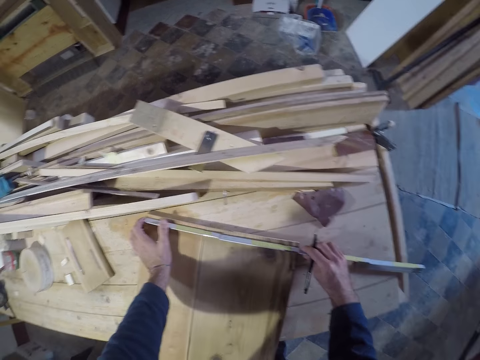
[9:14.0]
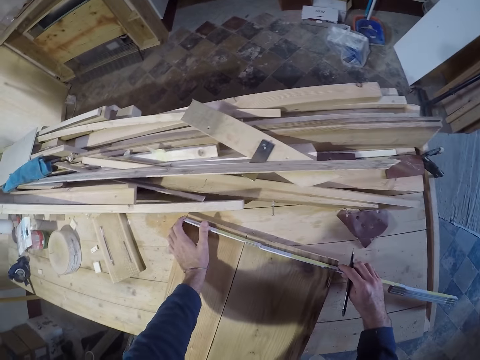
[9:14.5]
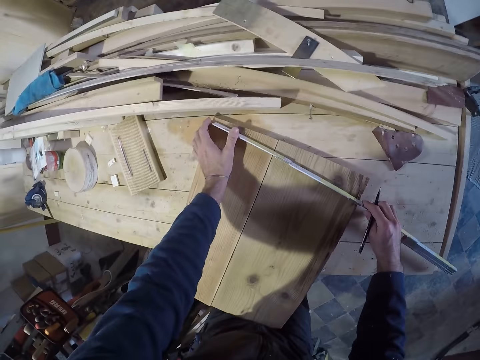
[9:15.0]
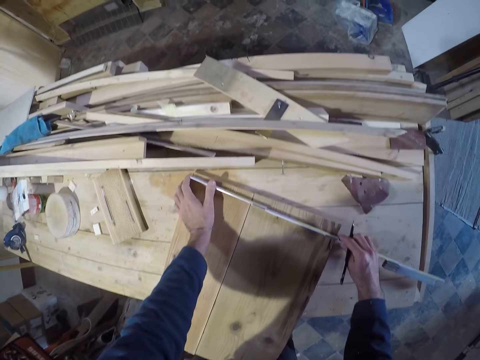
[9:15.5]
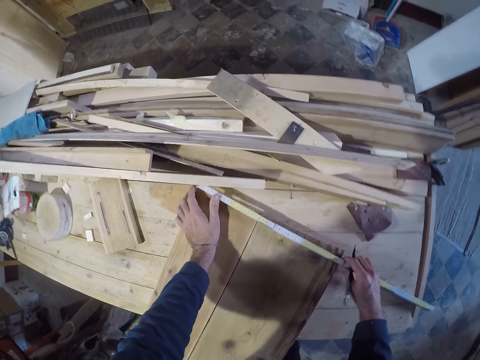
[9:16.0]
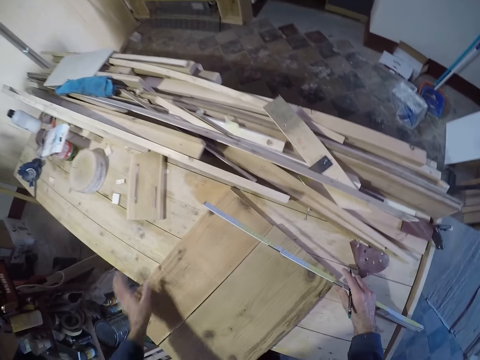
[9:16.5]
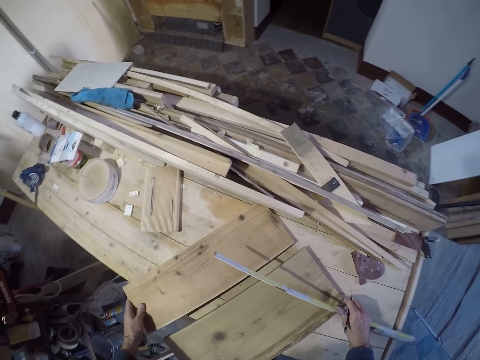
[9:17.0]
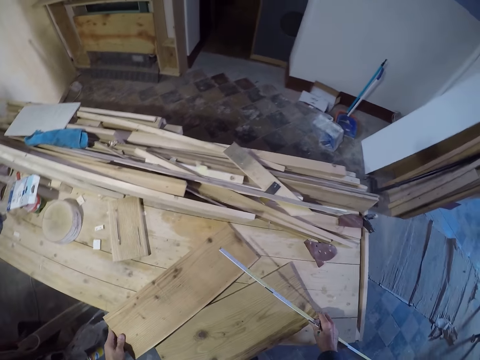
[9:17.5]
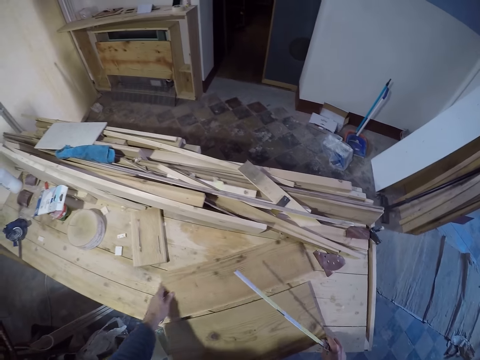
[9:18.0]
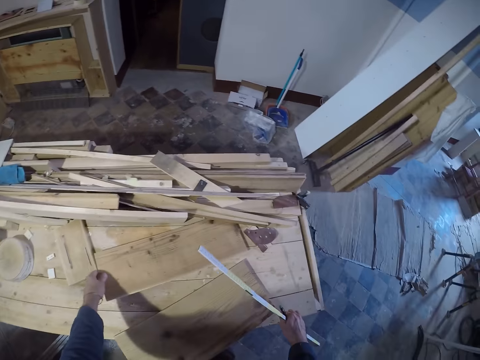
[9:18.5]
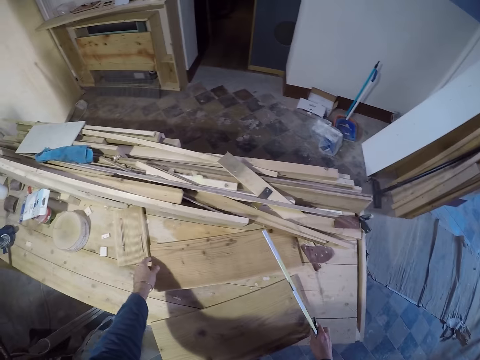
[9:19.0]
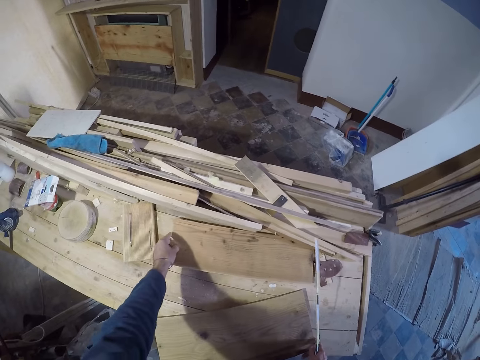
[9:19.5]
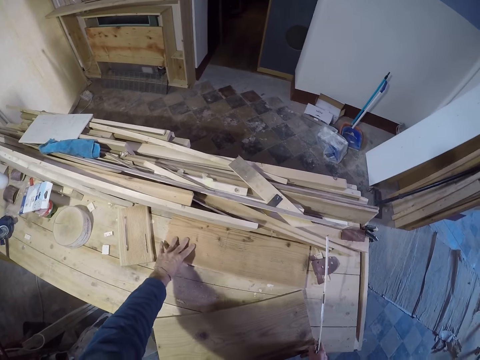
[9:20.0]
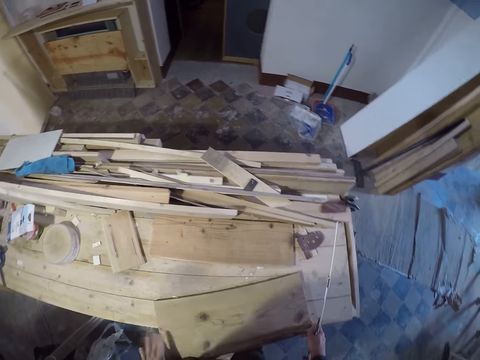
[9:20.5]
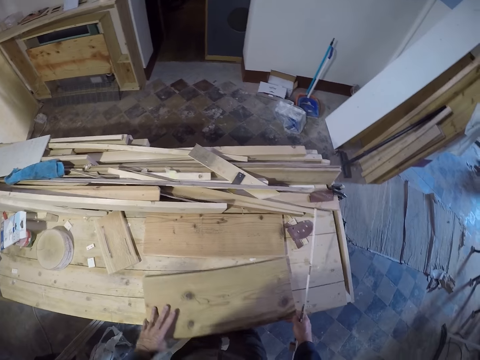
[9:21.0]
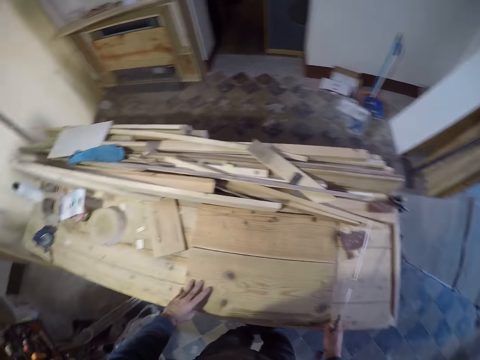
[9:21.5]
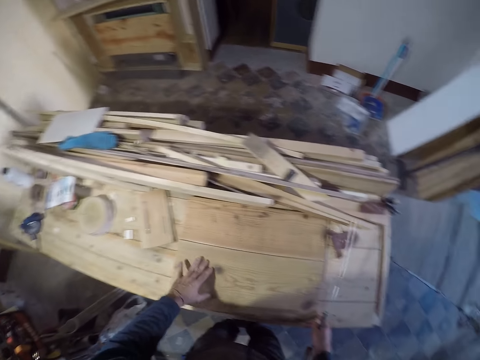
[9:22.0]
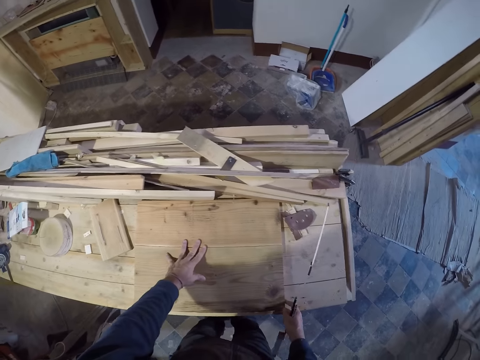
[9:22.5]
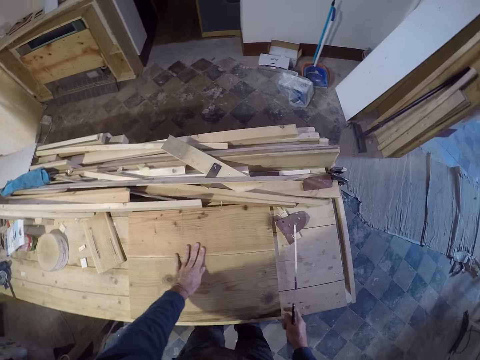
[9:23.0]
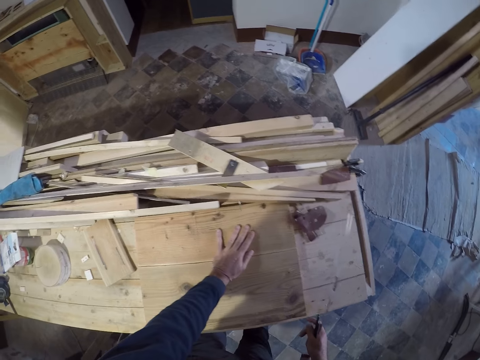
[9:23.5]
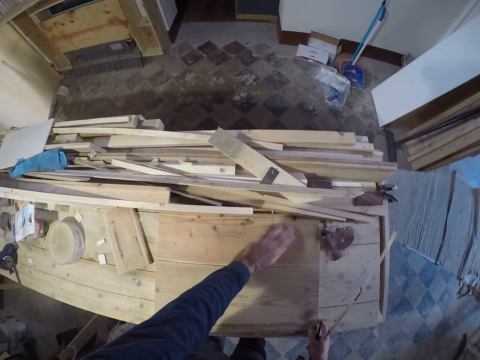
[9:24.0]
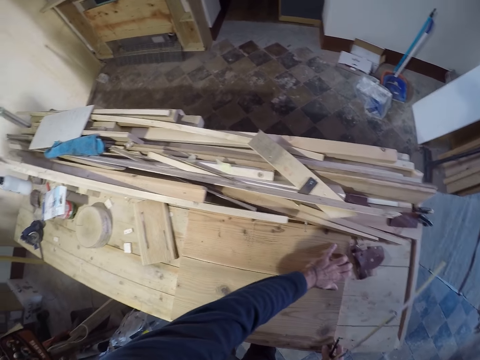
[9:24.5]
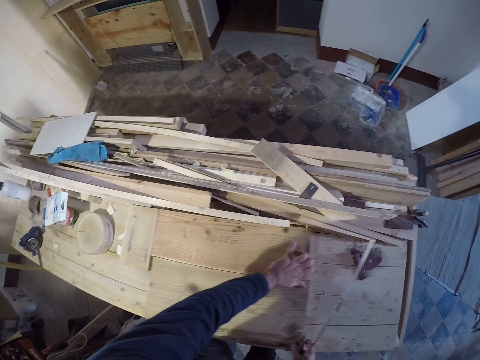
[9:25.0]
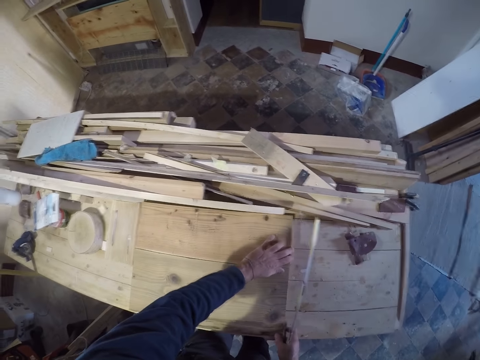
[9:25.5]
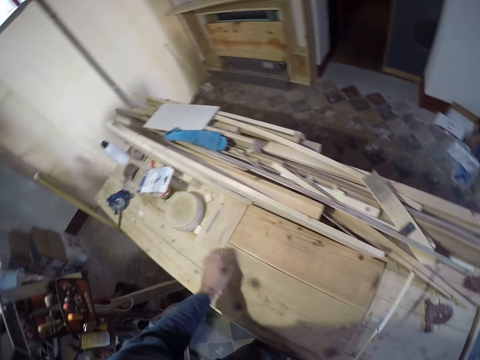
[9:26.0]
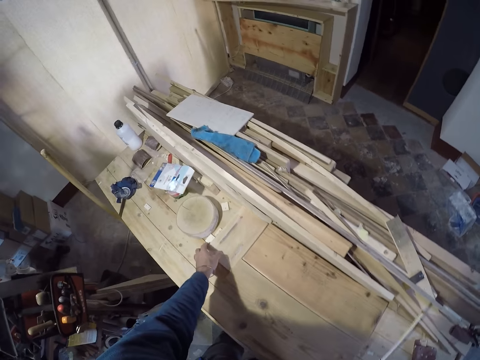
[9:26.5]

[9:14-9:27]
The camera wearer holds the measuring ruler on the wood with both hands. He moves the hands. He separates the wood plank on the table with both hands. He moves the pieces of wood. He adjusts the wood plank on the table with his left hand. He adjusts the plank on the table with both hands. He moves the wood plank on the table with both hands. He picks up the piece of wood.

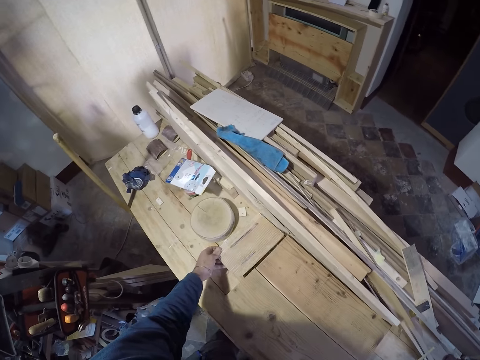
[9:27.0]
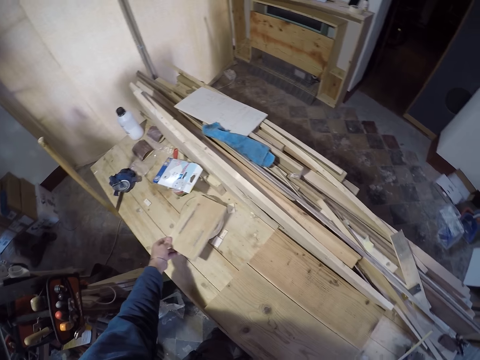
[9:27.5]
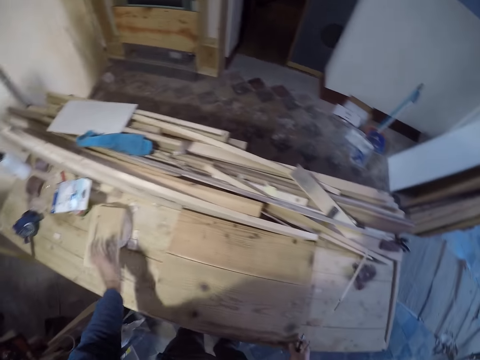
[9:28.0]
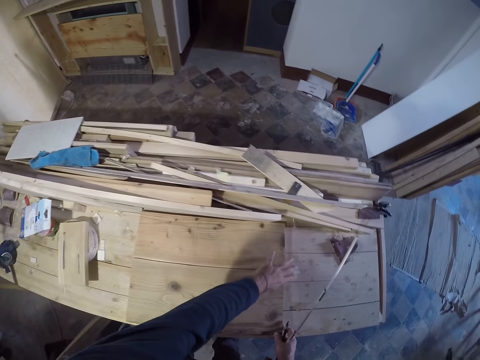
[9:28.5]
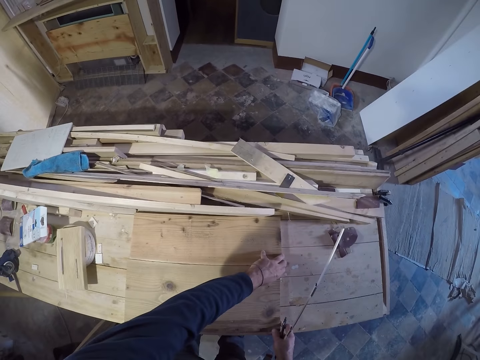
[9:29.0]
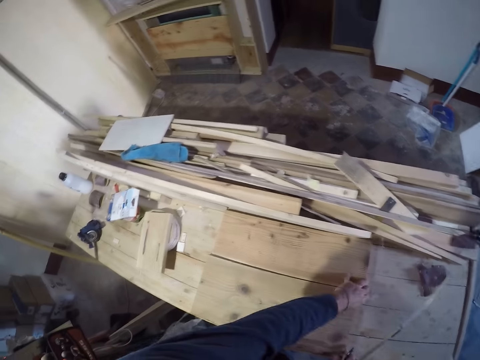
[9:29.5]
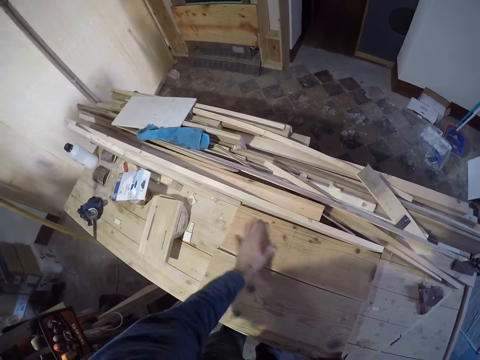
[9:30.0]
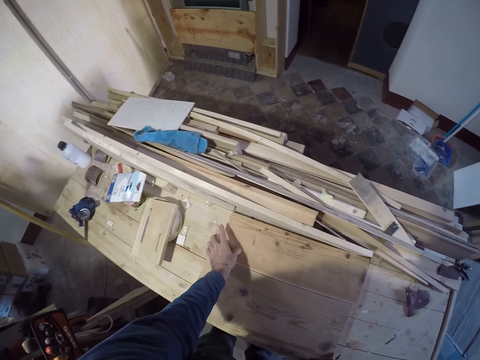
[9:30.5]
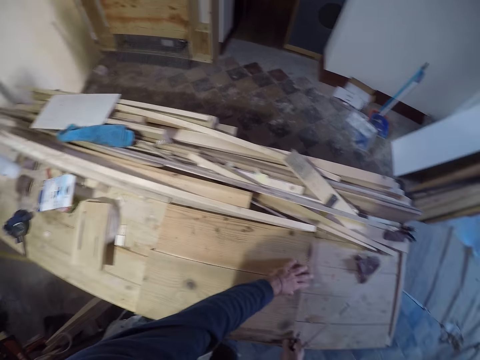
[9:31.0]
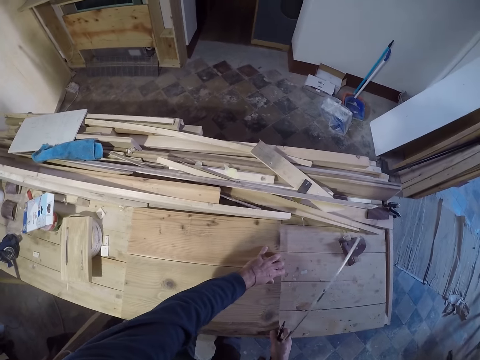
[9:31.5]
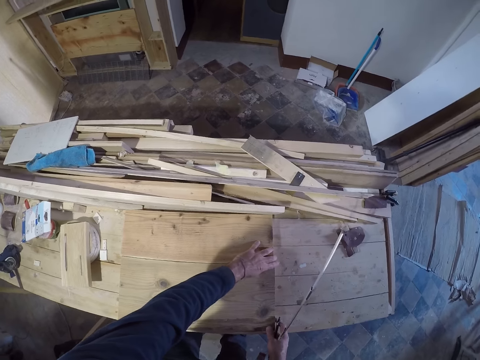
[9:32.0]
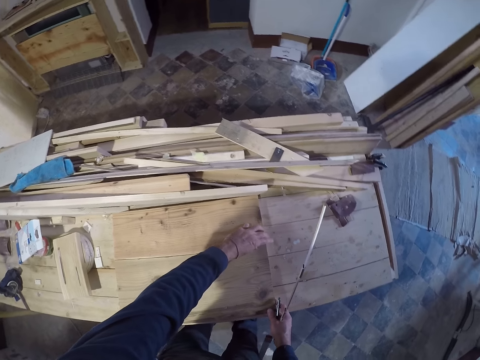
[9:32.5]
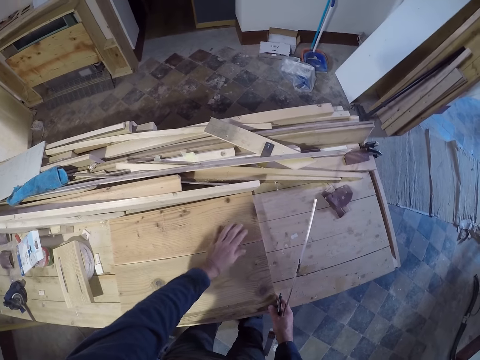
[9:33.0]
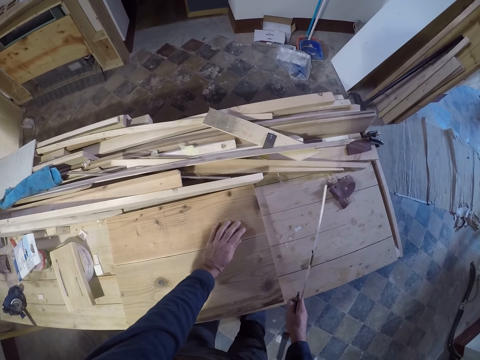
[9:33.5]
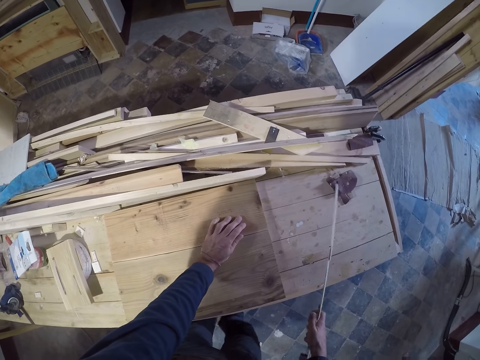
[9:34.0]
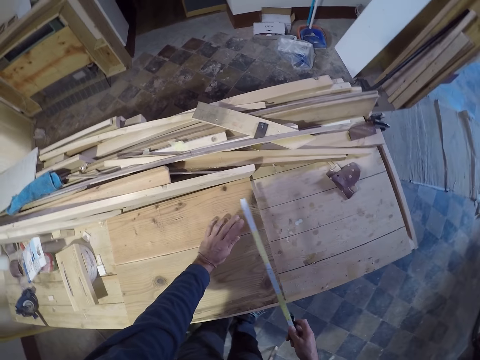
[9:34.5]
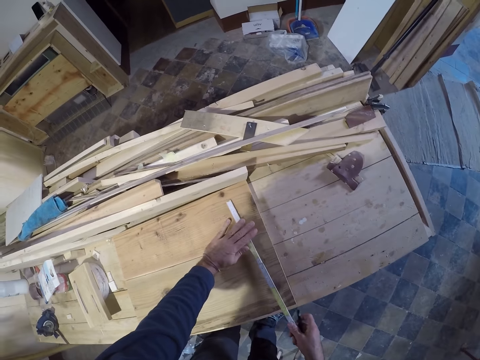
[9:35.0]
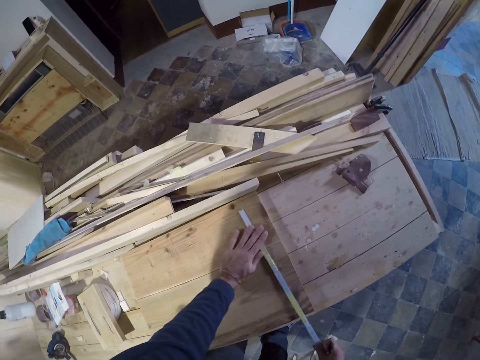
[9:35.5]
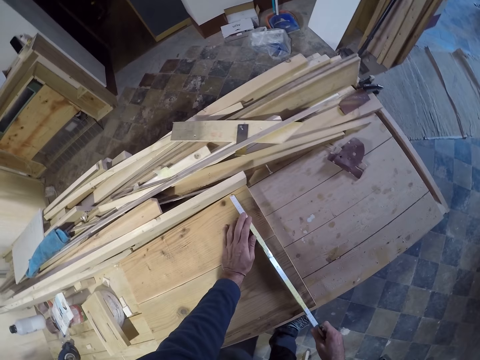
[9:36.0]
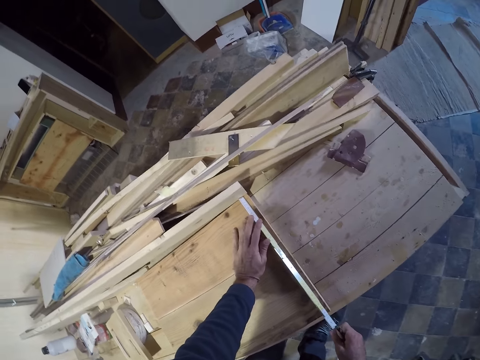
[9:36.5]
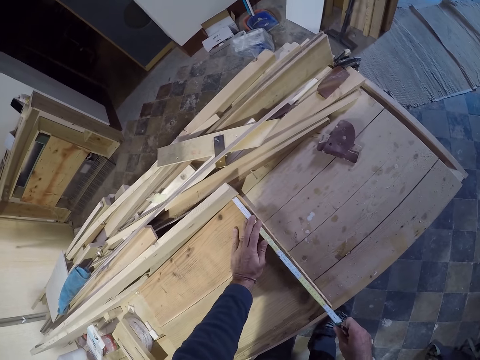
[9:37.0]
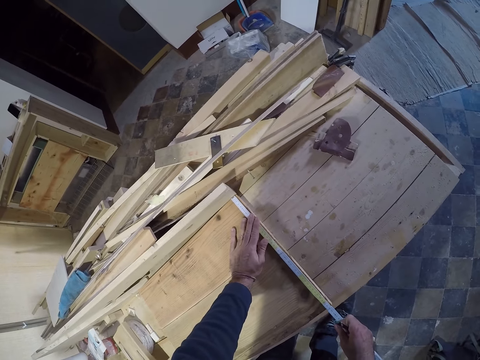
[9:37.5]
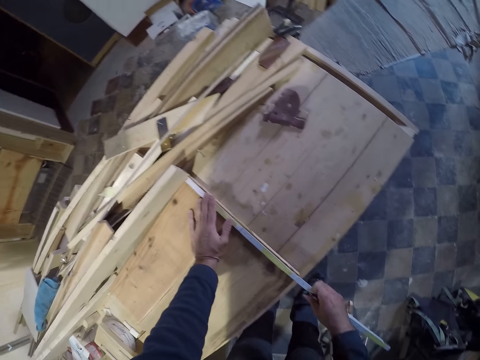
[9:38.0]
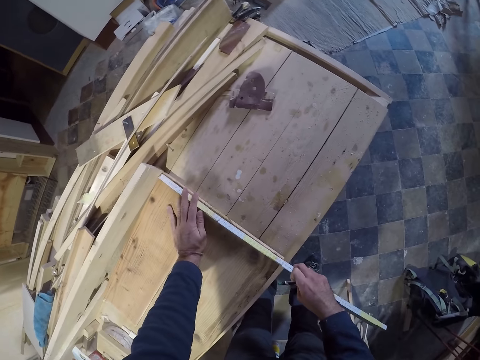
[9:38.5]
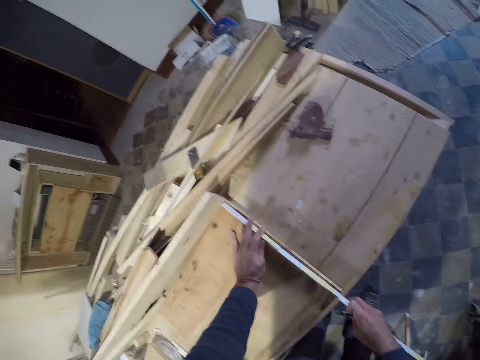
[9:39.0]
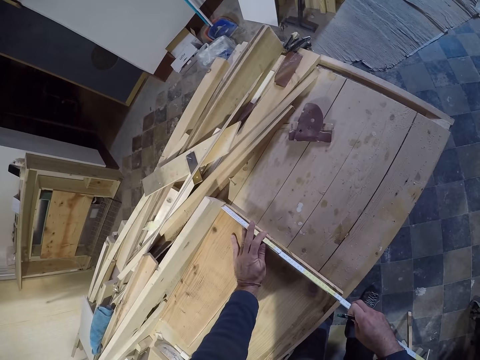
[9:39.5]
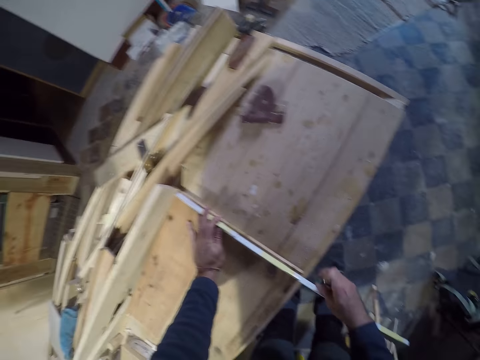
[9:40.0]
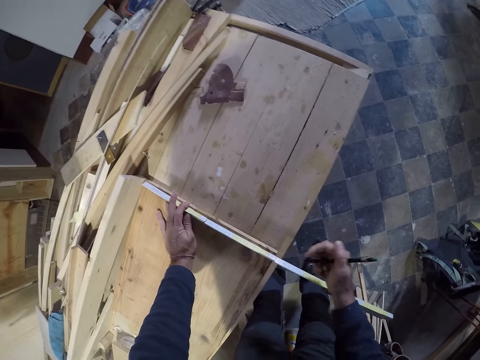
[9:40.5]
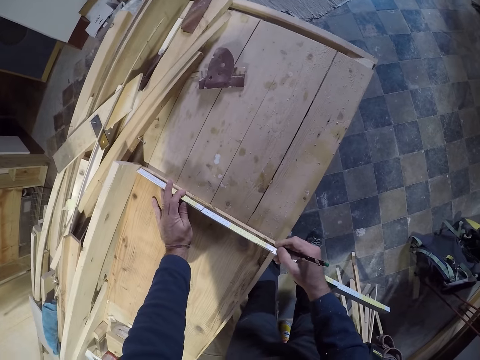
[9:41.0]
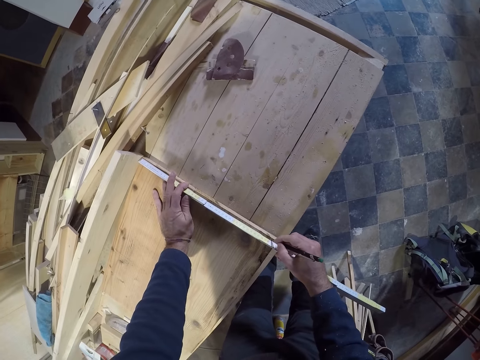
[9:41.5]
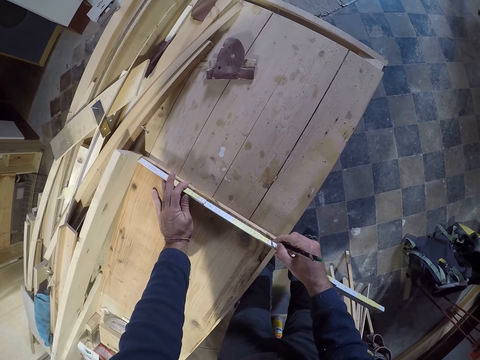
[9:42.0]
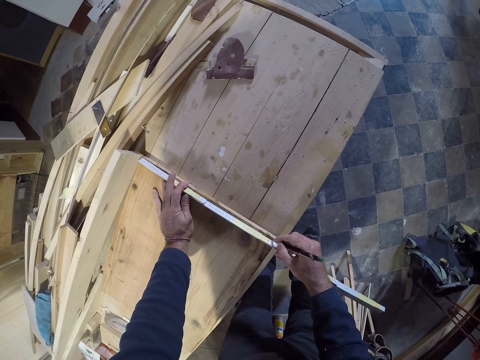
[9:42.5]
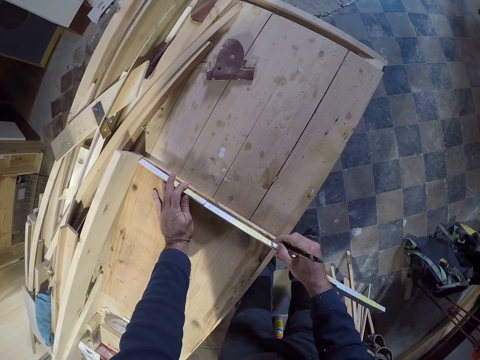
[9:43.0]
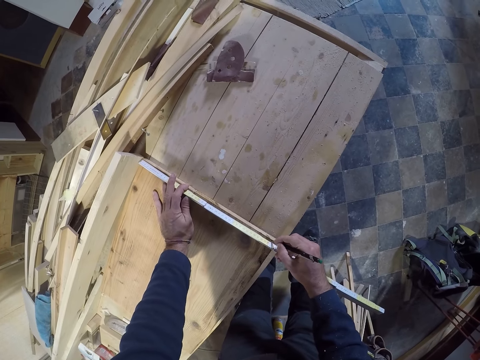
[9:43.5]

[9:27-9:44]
The camera wearer moves a wood plank on the table with his left hand. He puts the piece of wood down. He adjusts the plank on the table with both hands. He moves the pieces of wood. He puts the tape measure on the pieces of wood. He measures the wood plank with the scale rule in both hands. He moves the tape measure. He marks the wood plank with the pen in his right hand.
